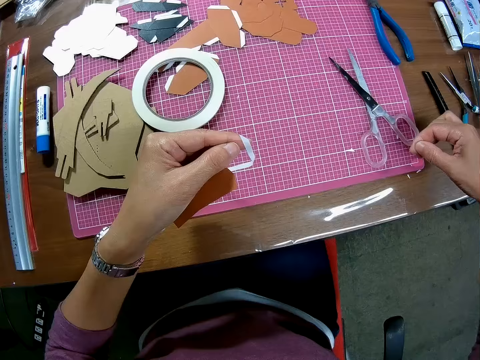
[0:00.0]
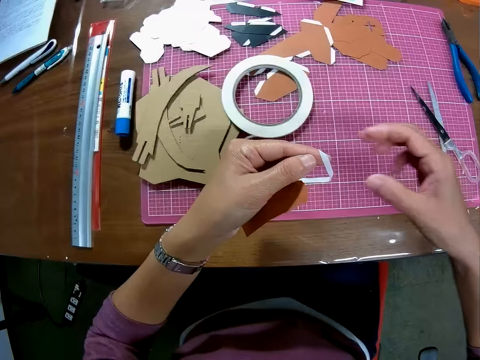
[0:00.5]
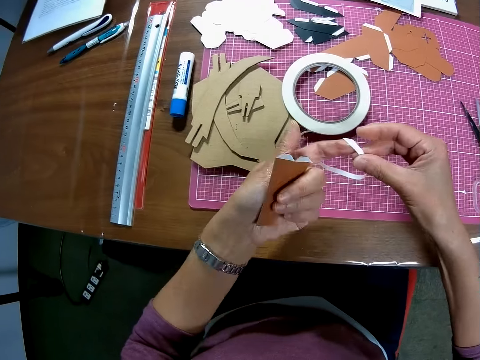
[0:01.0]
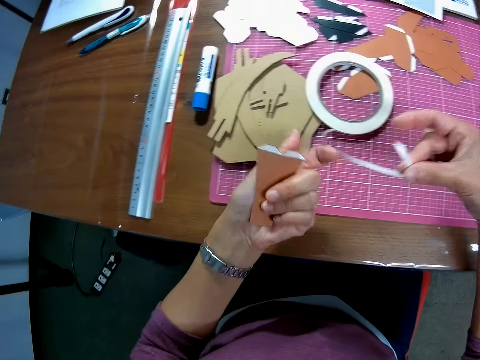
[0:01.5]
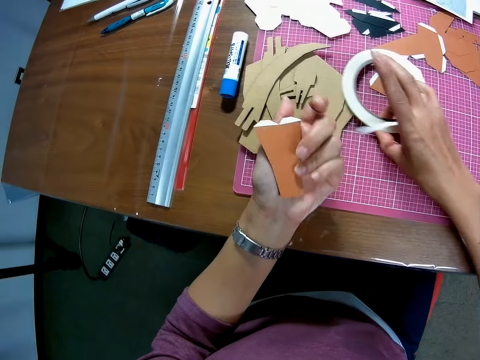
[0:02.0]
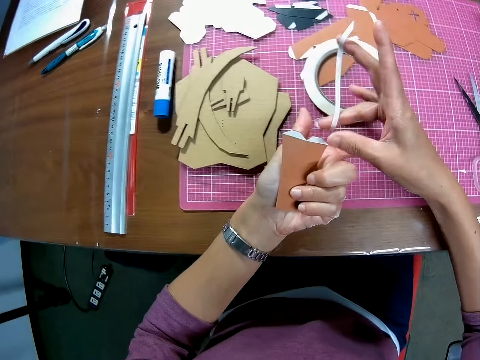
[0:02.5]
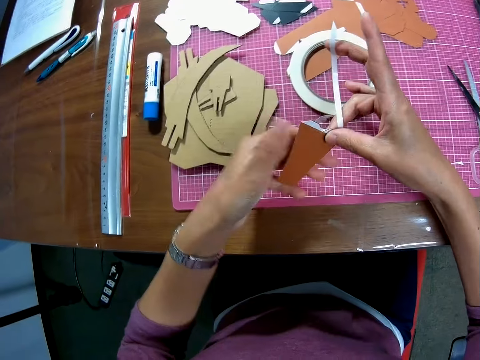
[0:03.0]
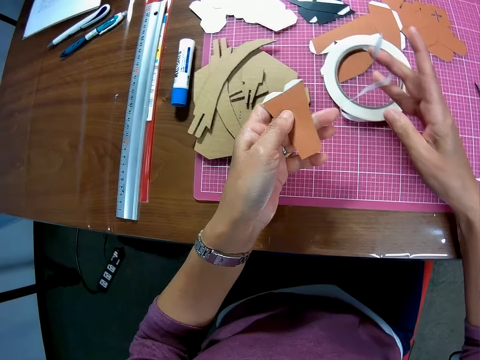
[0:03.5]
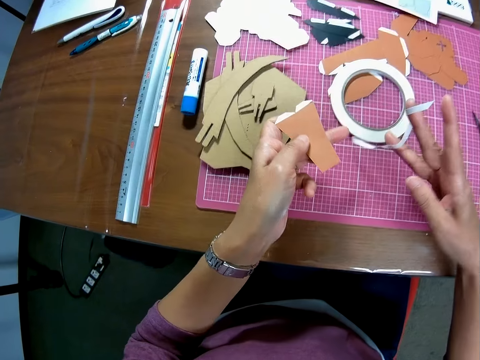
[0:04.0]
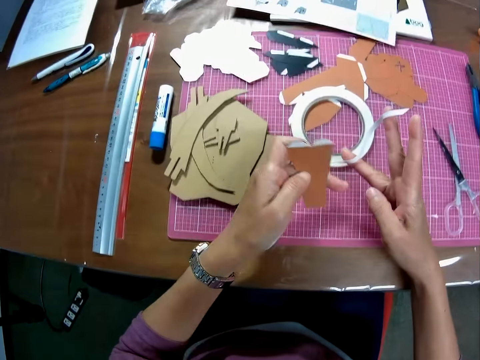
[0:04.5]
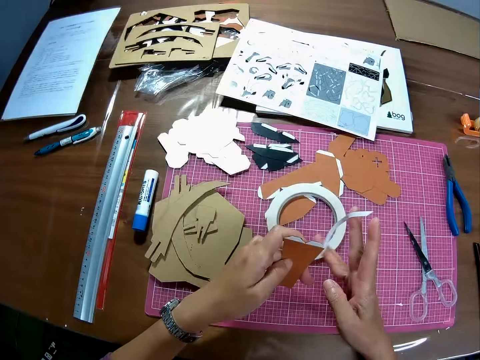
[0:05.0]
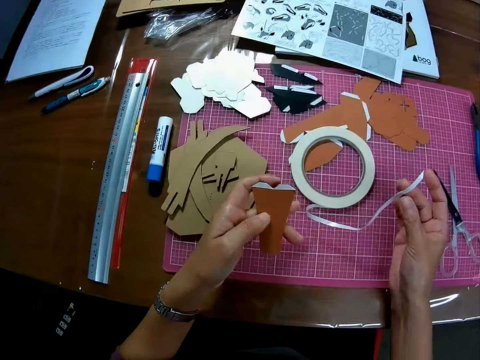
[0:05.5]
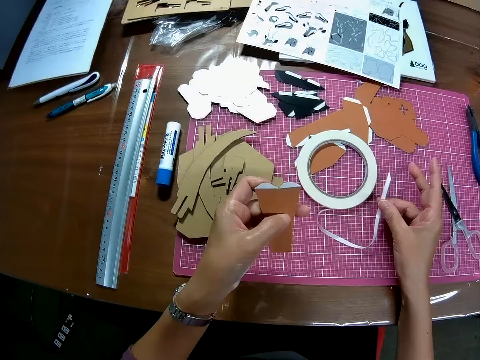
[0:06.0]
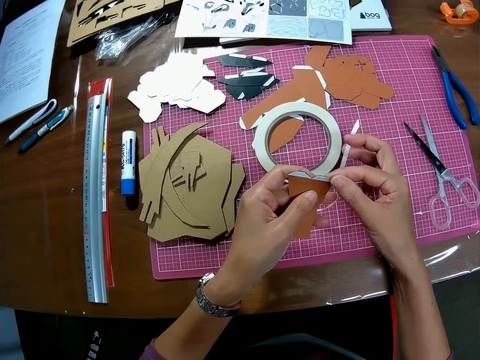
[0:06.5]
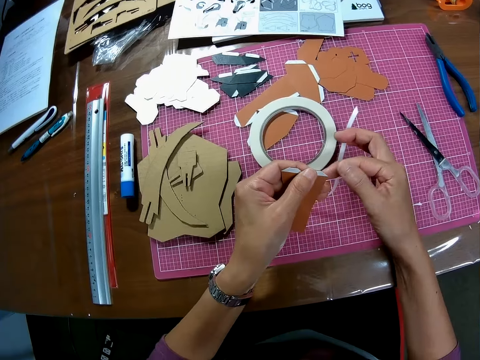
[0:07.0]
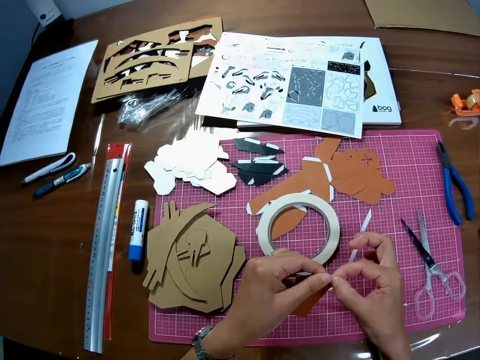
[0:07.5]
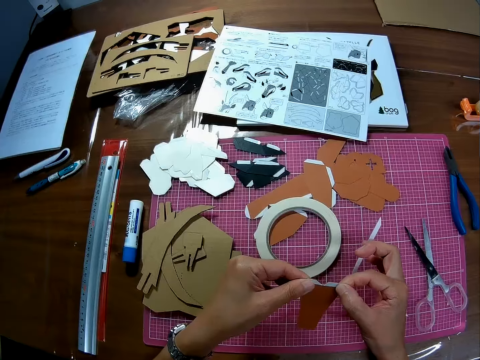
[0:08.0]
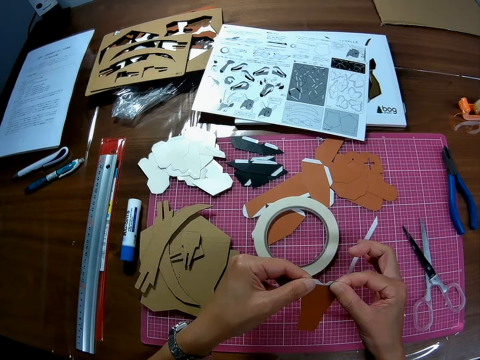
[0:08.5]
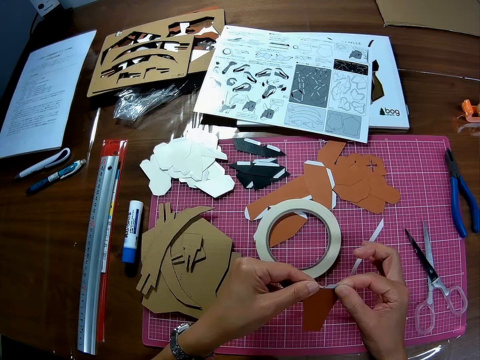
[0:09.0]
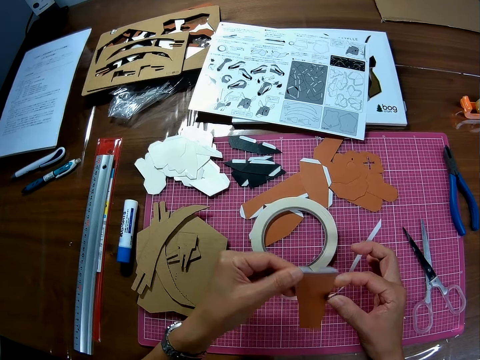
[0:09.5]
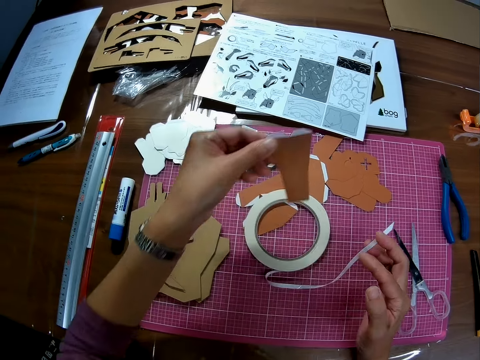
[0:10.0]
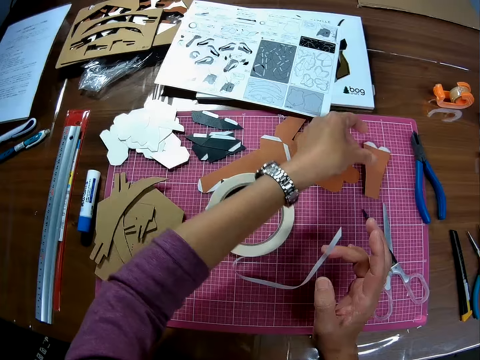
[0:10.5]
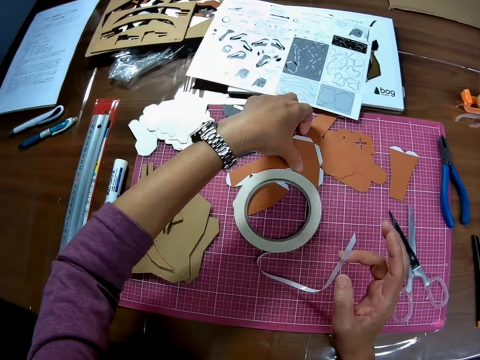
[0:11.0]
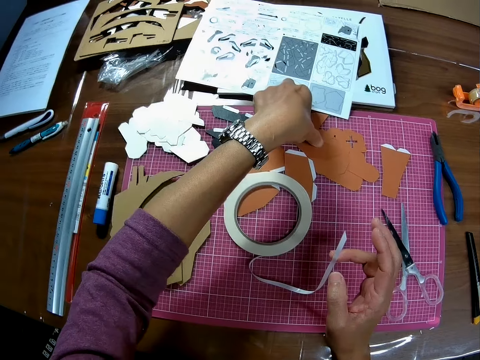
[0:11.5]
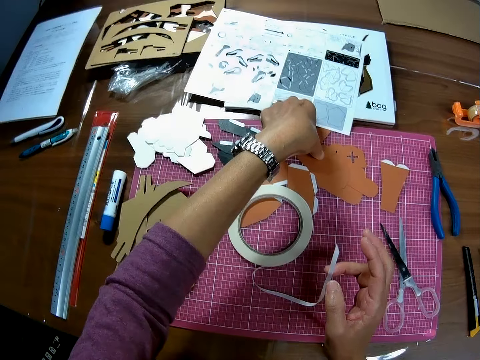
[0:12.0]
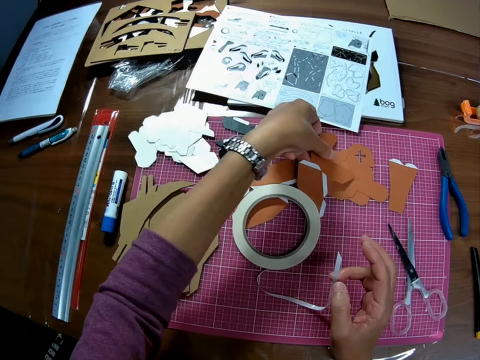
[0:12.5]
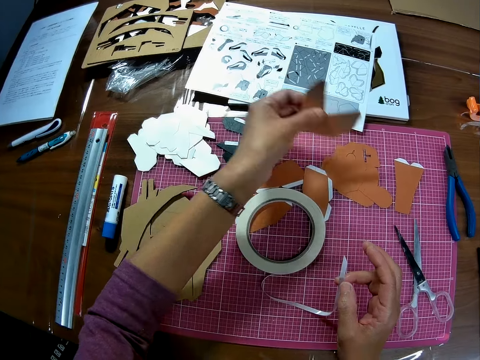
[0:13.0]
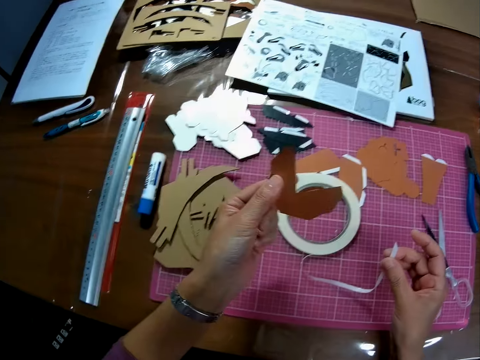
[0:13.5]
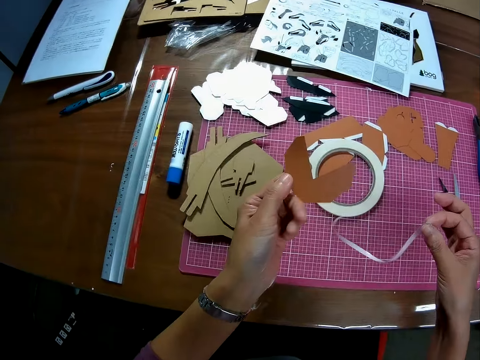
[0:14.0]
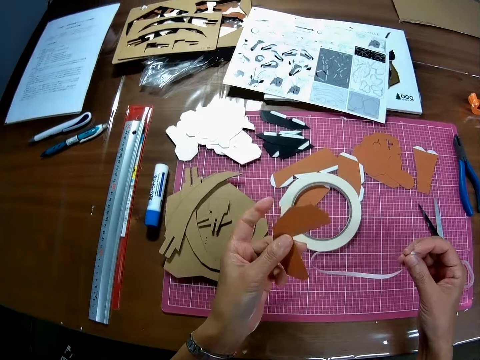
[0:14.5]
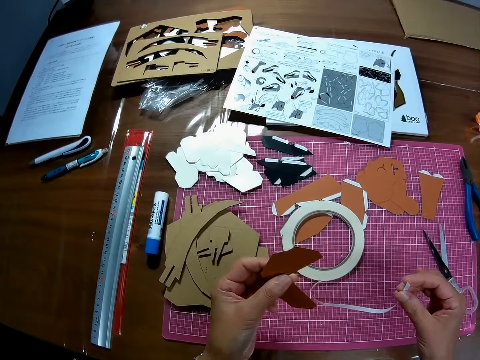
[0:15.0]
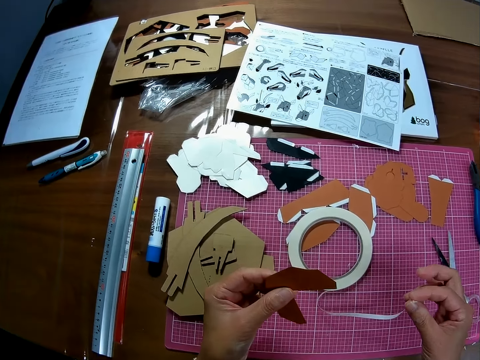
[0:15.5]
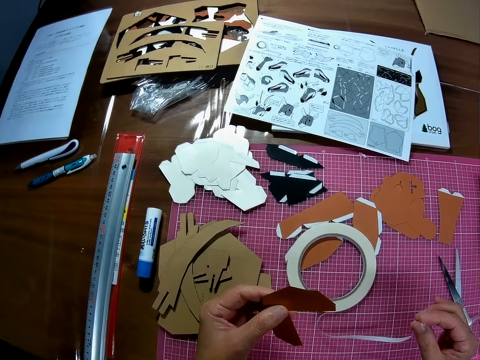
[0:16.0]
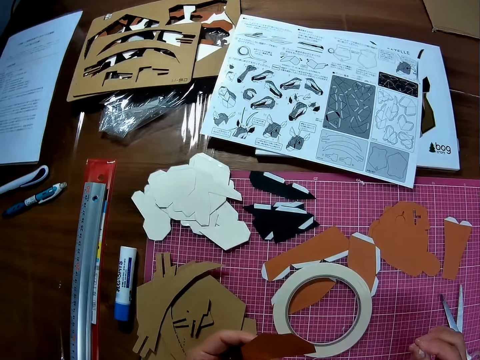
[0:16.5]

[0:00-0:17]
The camera wearer holds a small paper in his left hand. He holds the sellotape. He removes a small paper tape from his left hand with his right hand. He adjusts the paper tape on a cutting mat on the table. He adjusts the paper on his left hand with his right hand. He adjusts the paper tape on his right hand. He presses the tape on the paper with both hands. He drops the paper on the cutting mat on the table. He touches the paper with his left hand on the cutting mat. He picks up another paper with his left hand on the cutting mat on the table.

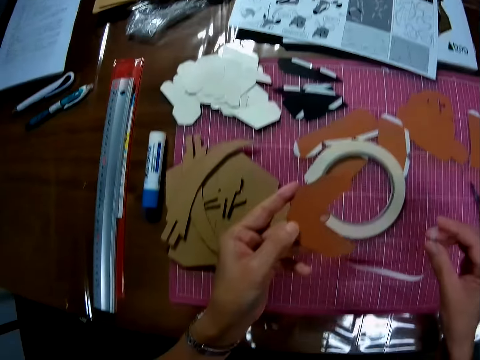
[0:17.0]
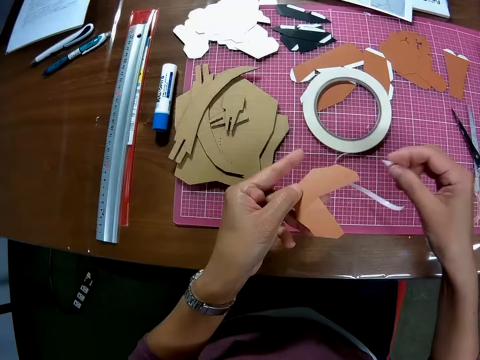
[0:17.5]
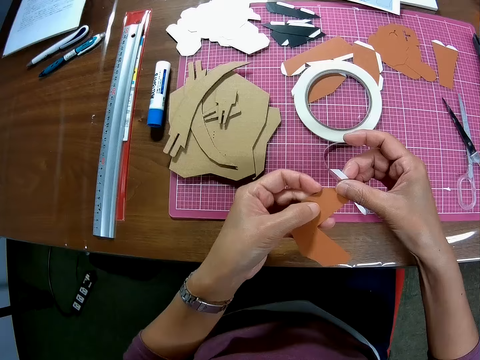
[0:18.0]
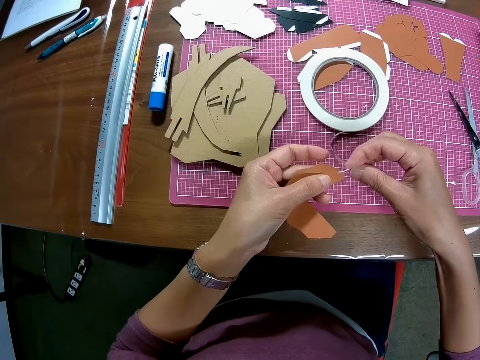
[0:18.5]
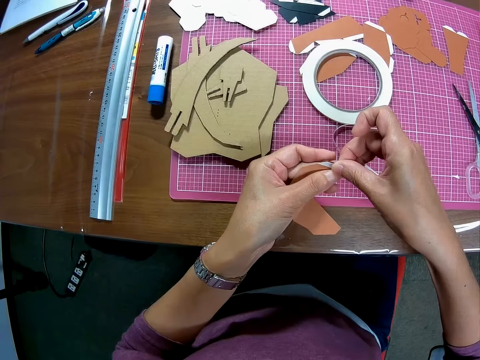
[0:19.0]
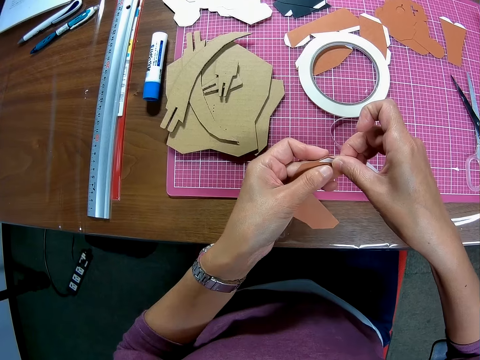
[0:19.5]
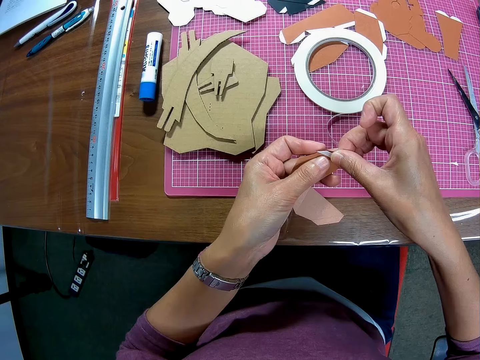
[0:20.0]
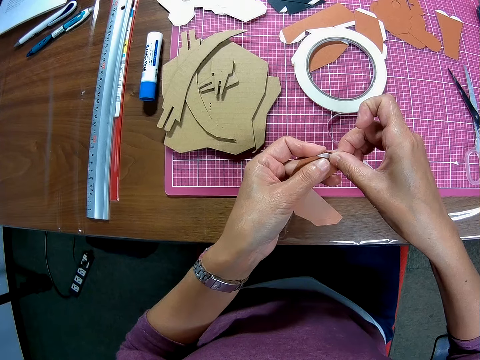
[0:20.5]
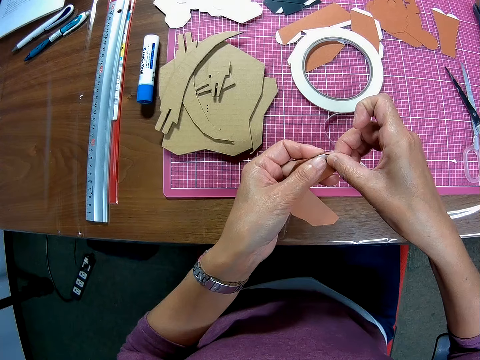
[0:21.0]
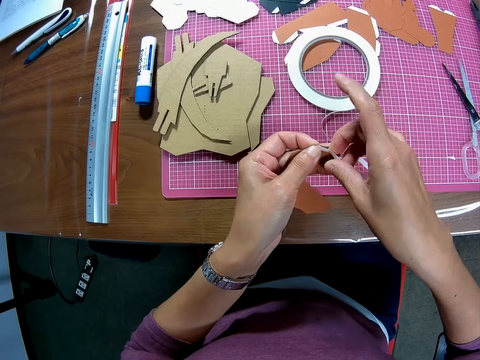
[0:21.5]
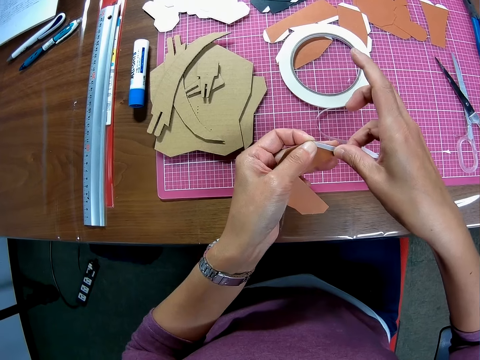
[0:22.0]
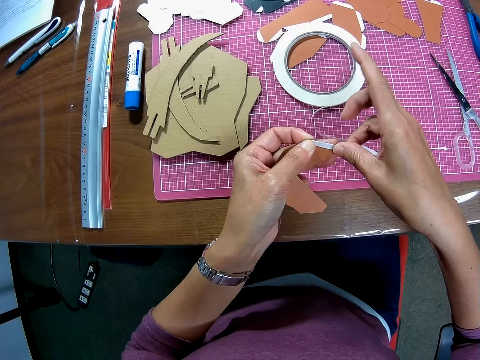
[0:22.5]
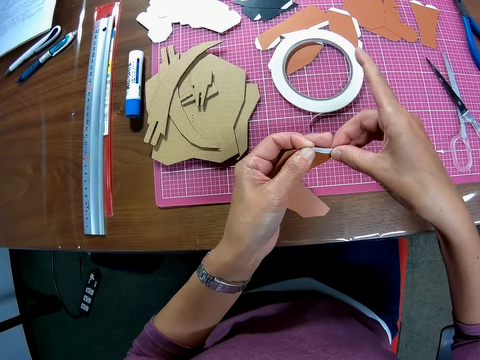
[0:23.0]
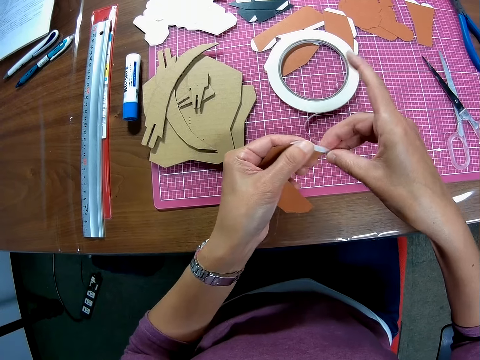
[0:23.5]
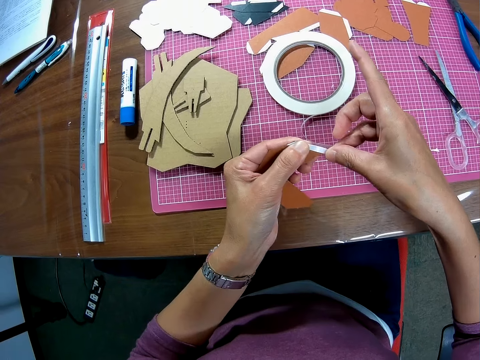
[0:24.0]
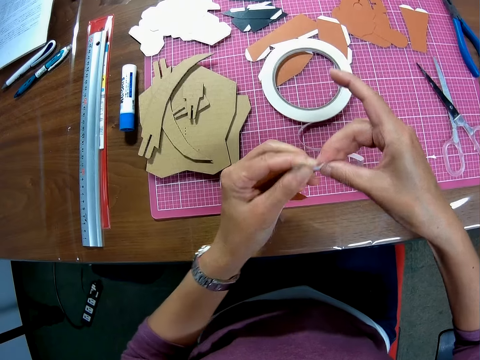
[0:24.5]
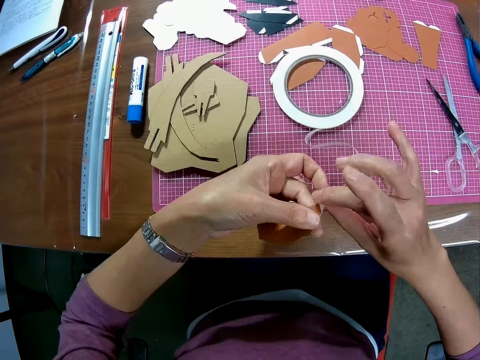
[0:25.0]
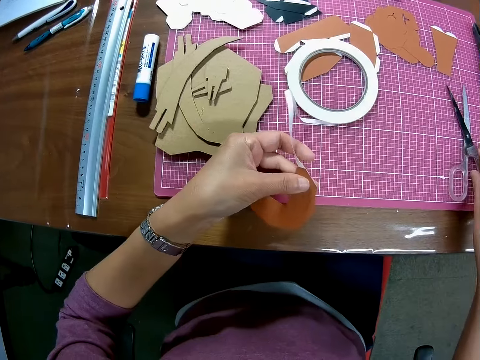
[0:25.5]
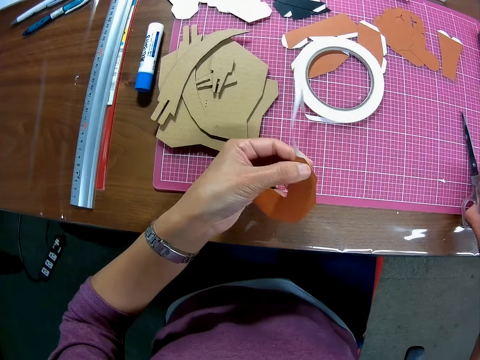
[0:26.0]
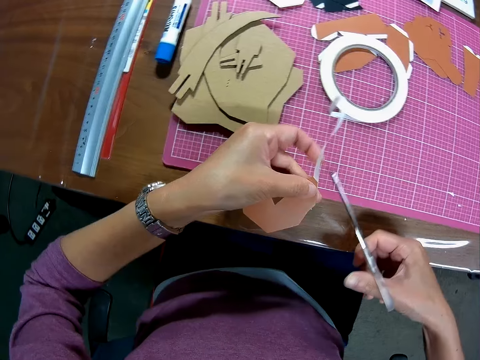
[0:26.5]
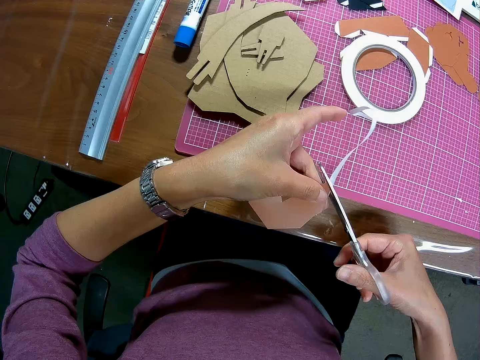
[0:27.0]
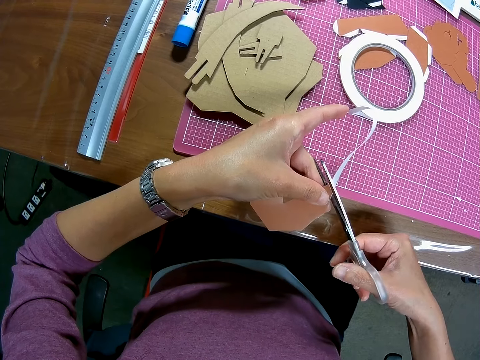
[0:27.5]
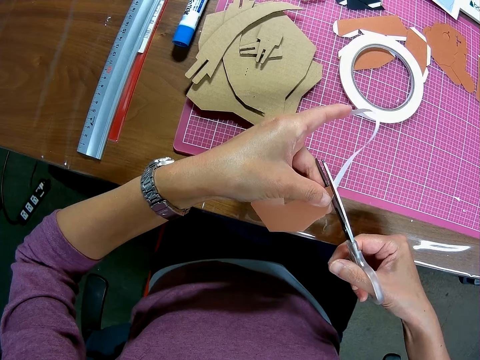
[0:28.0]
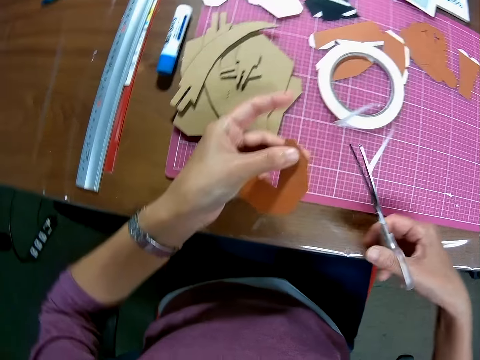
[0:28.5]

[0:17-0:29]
The camera wearer tapes the edges of the paper with the tape on his right hand. He turns the piece of paper. He picks up the scissors with his right hand on the cutting mat on the table. He cuts the tape with the scissors.
